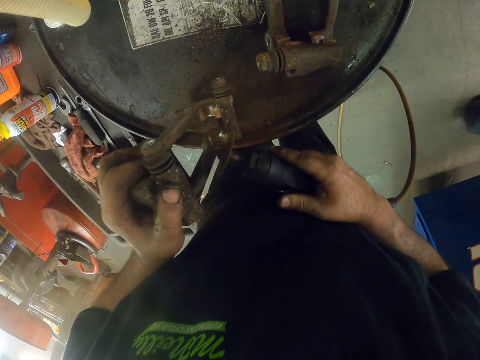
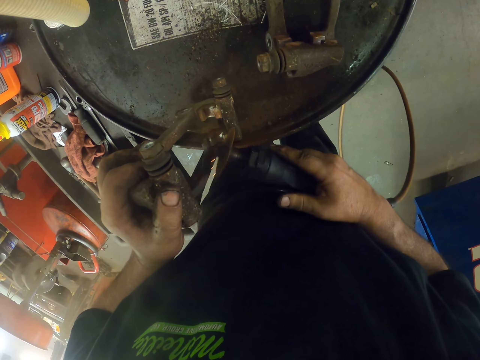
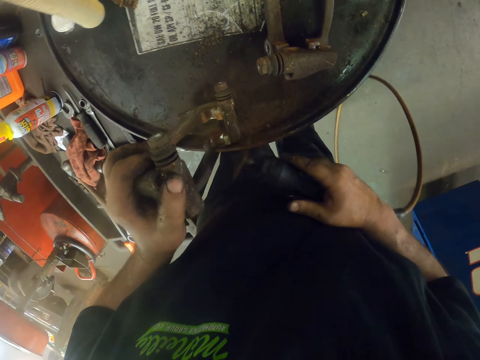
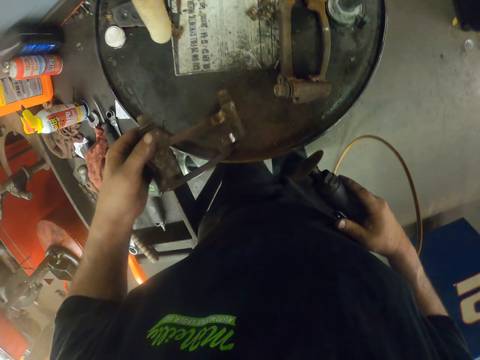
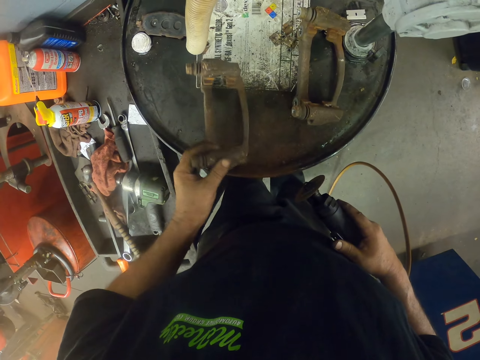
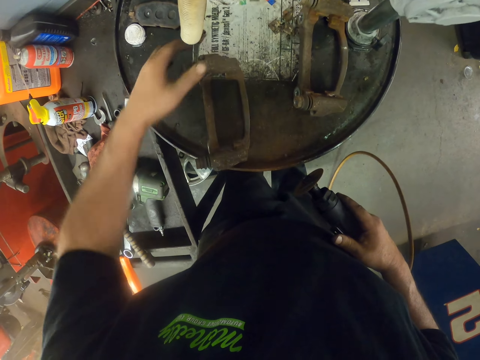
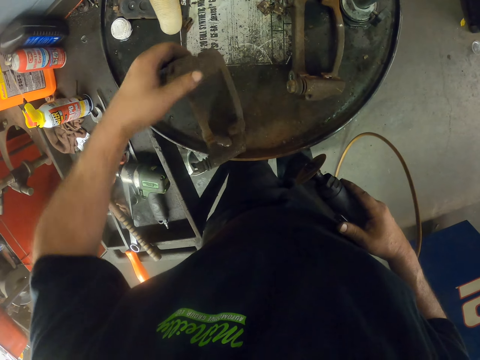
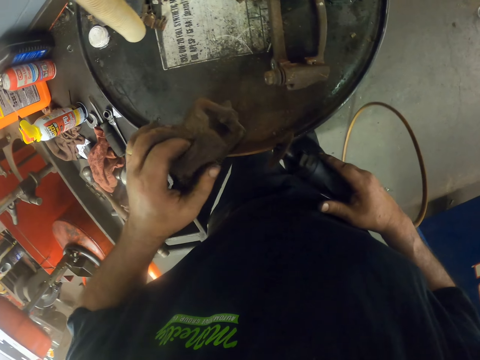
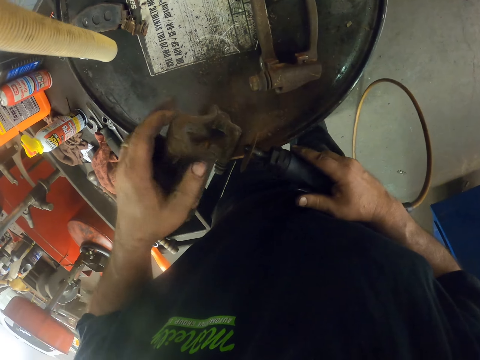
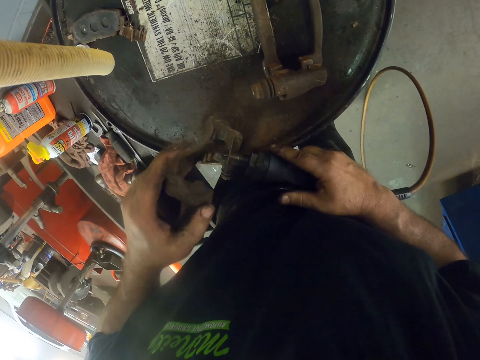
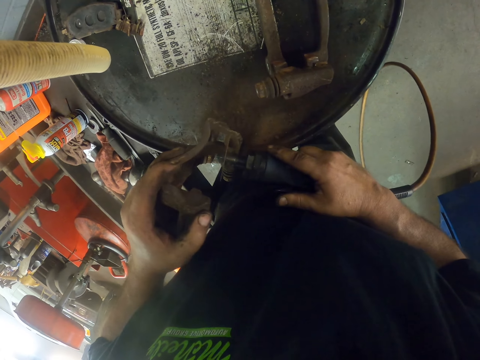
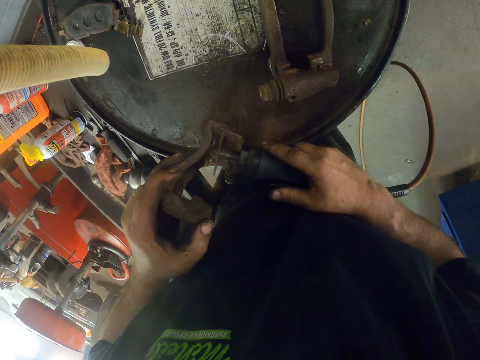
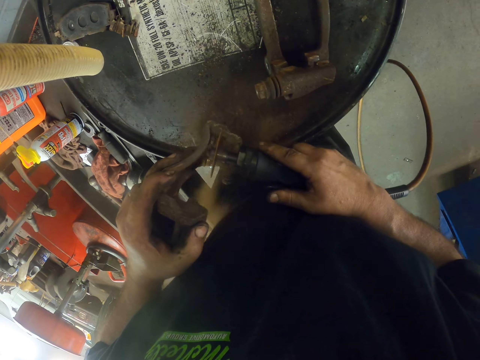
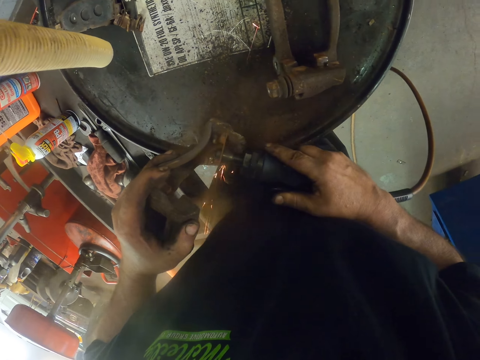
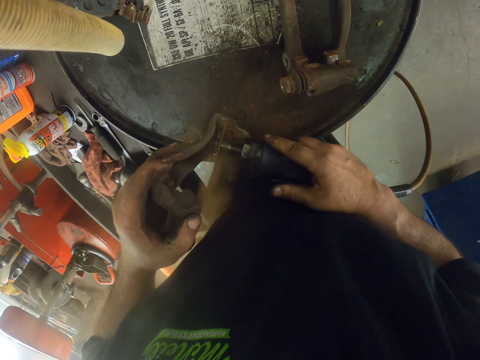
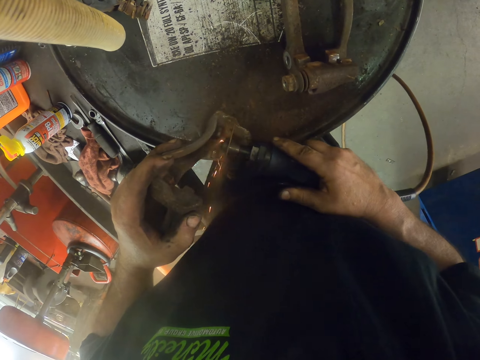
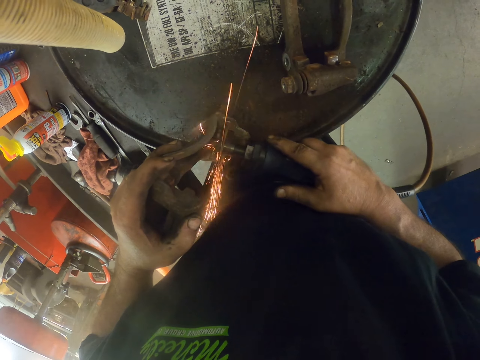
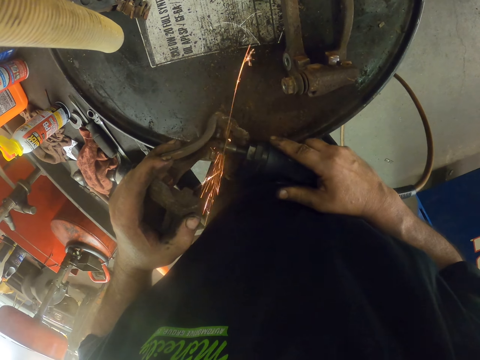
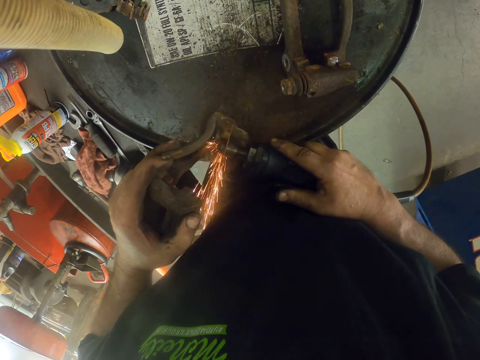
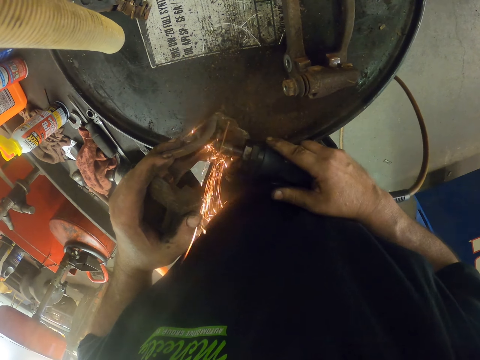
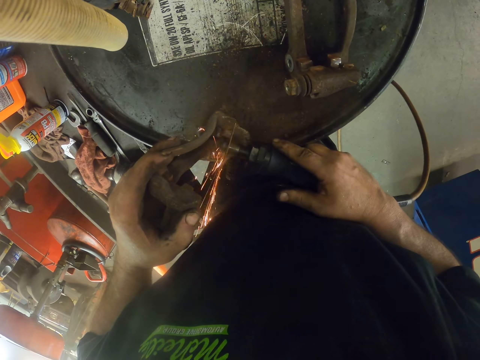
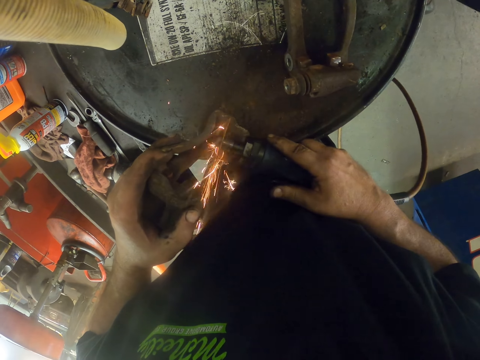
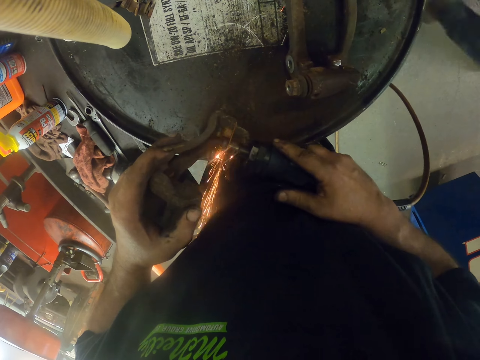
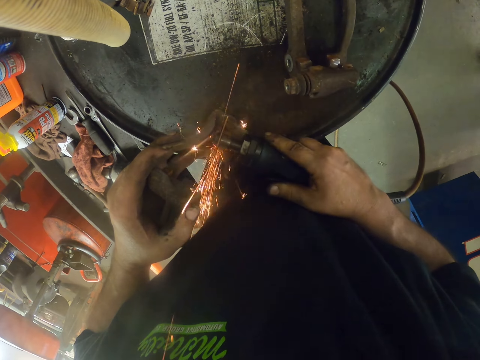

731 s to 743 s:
The camera wearer changes the position of the metal. They hold a grinder and hold steel. They weld the metal with an air cut-off tool. They grind the steel.

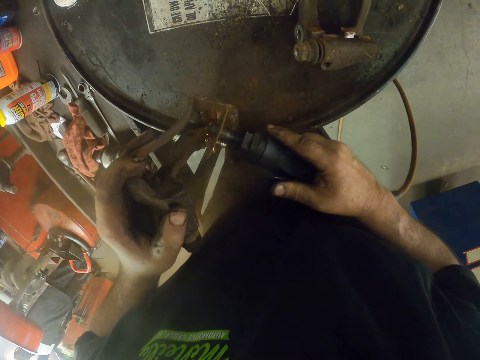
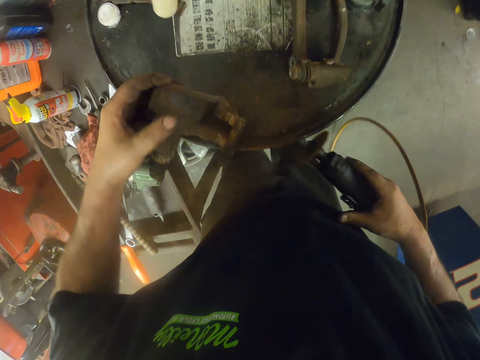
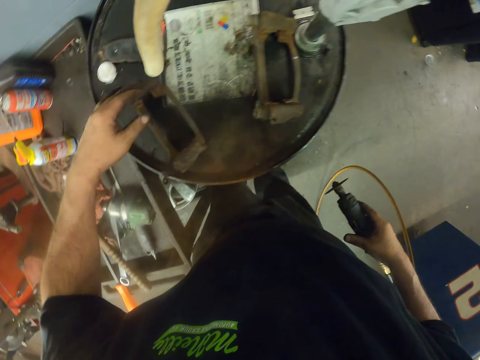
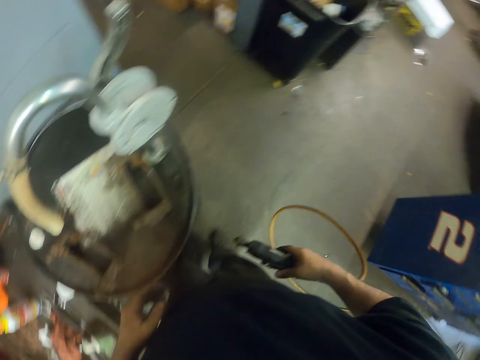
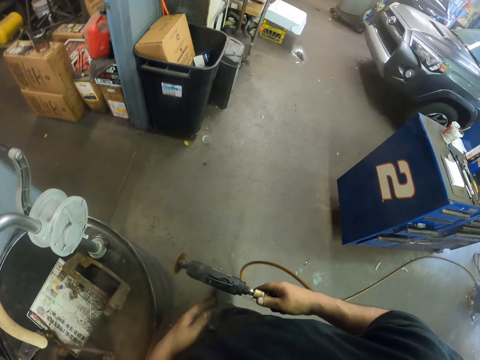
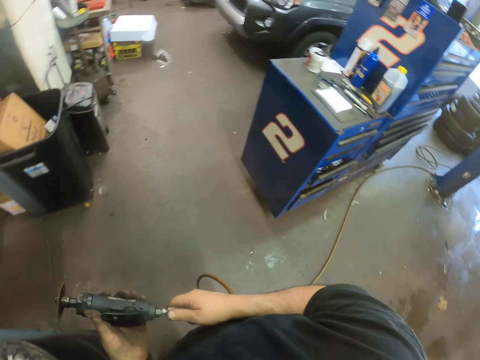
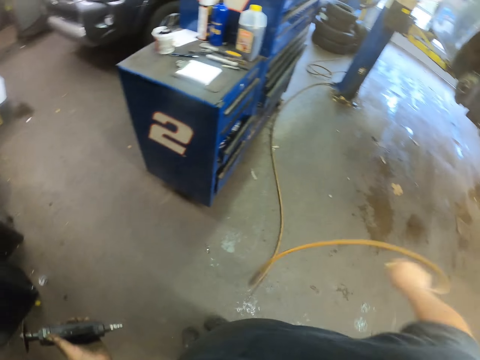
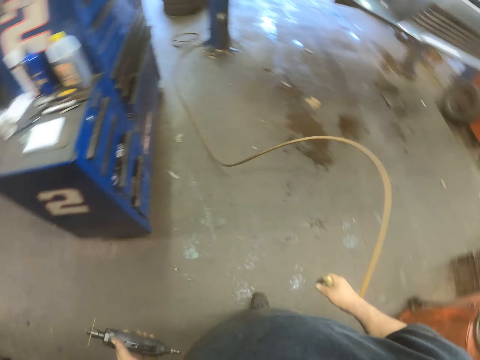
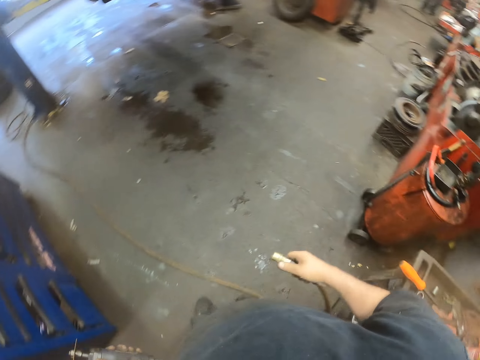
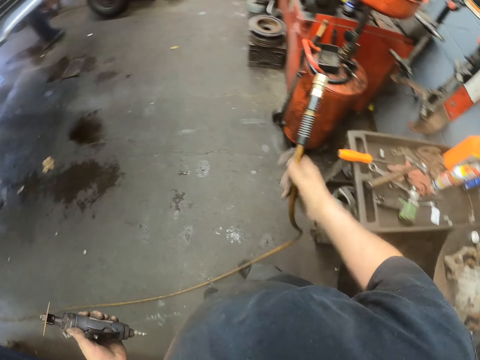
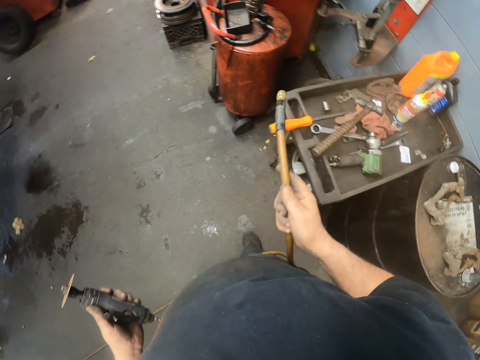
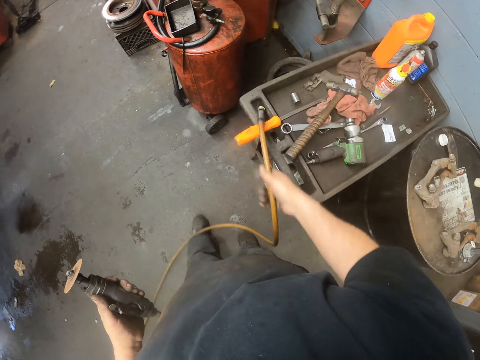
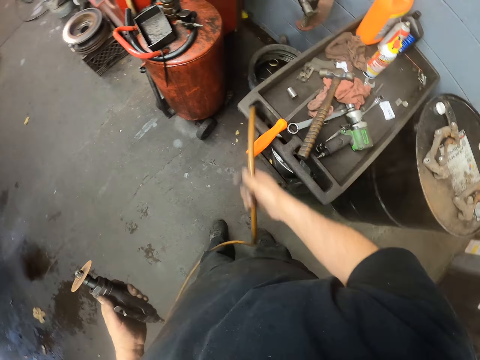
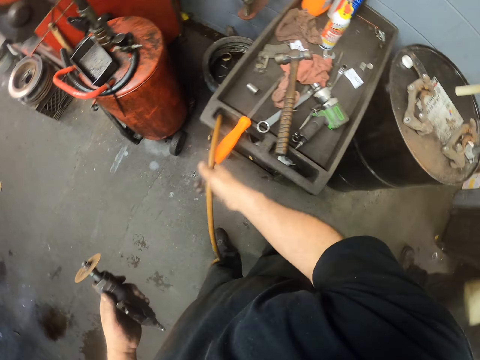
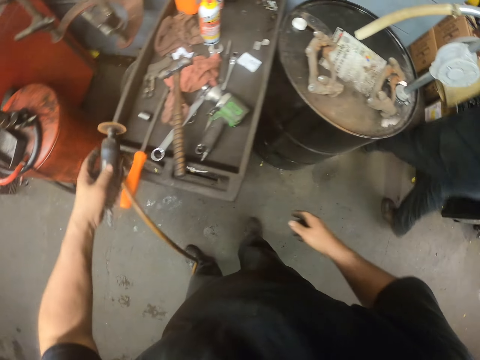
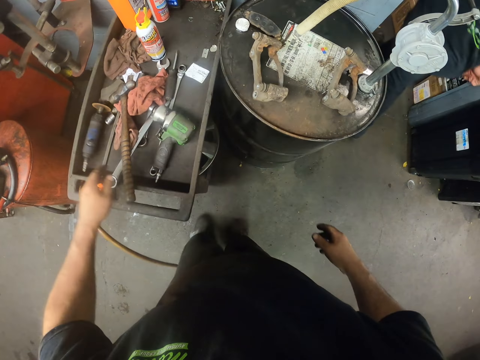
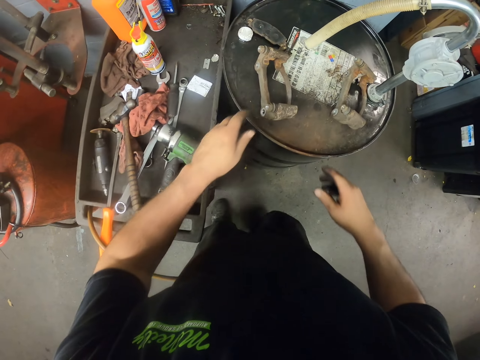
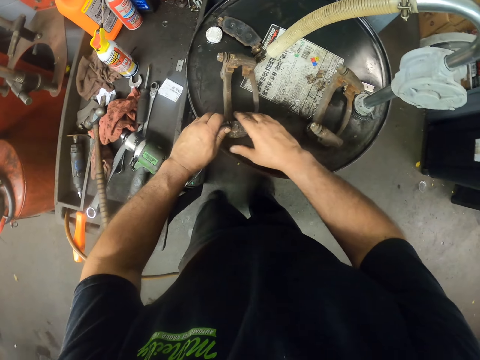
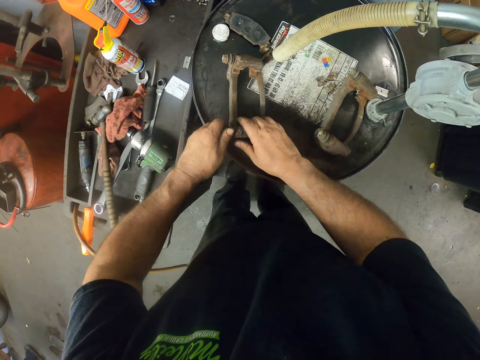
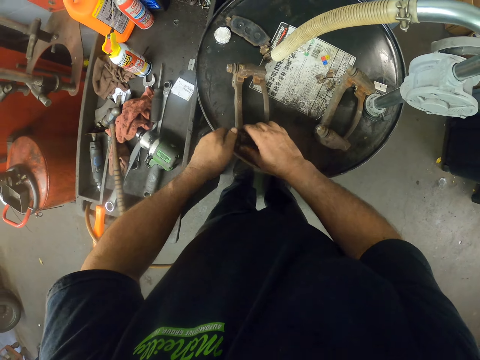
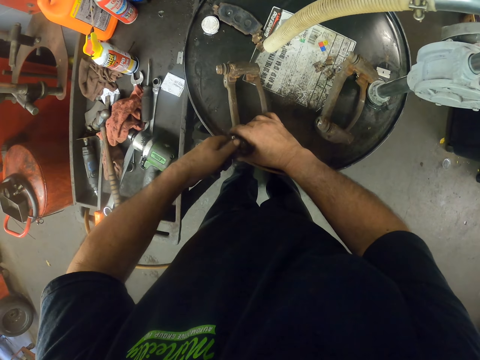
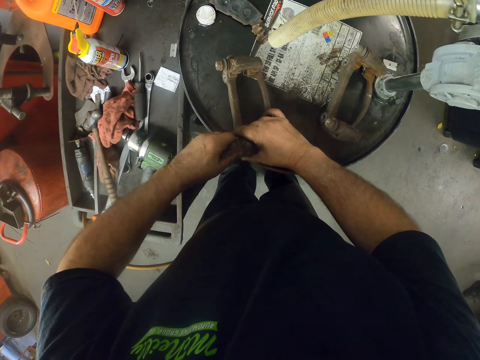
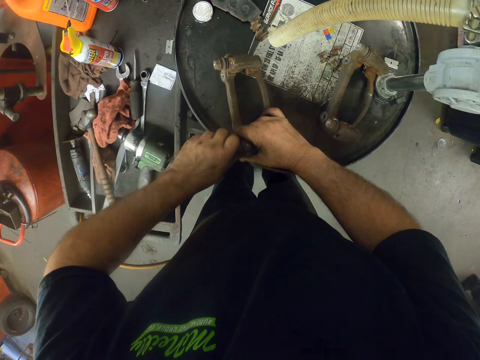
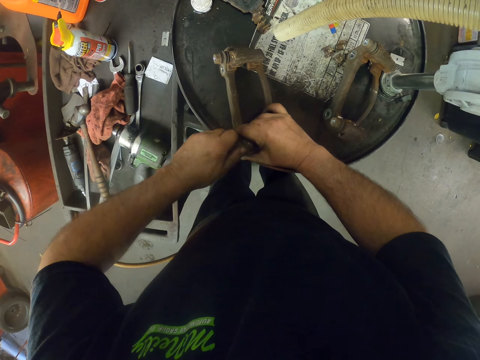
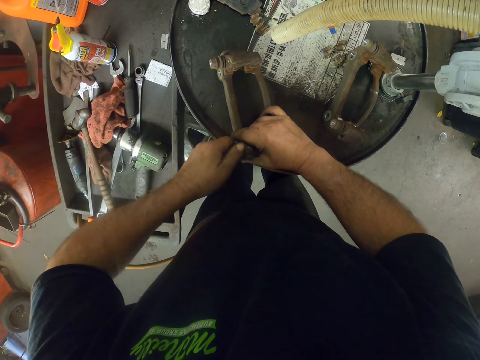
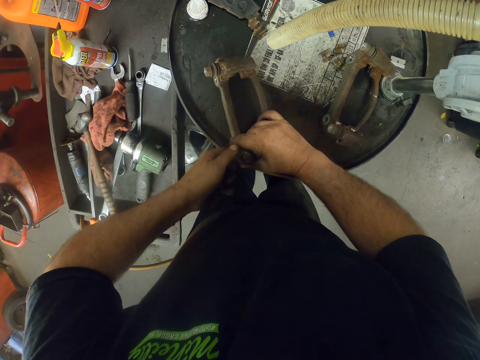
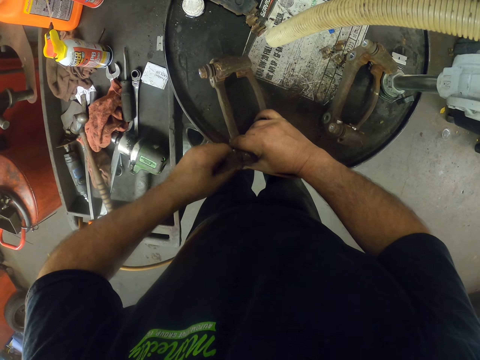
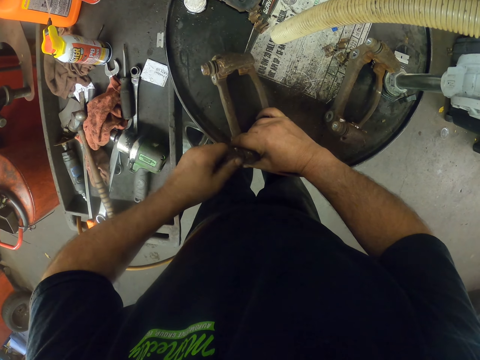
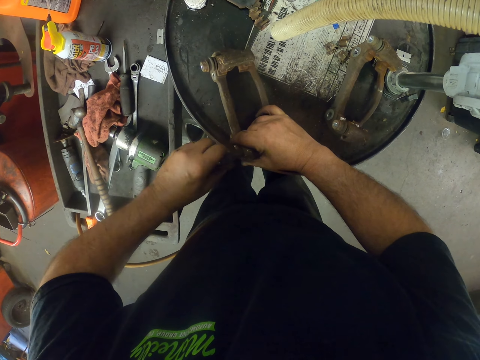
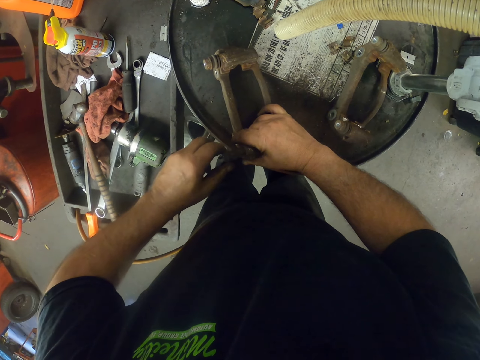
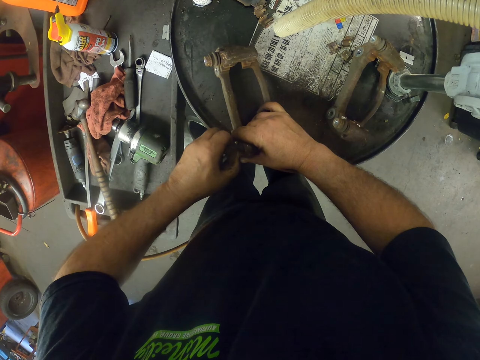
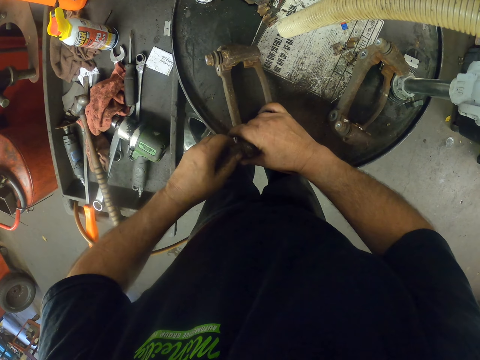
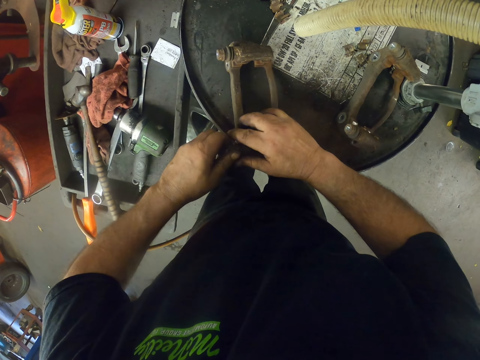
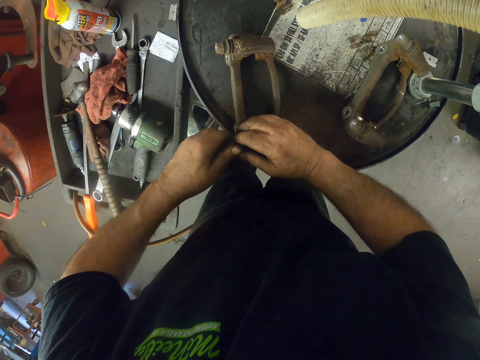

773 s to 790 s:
The camera wearer puts the metal on the drum. They hold a grinder. They unplug a cable from the air cut-off tool. They hang the cable on the tray. They put the air cut-off tool on the tray. They adjust bolts on metals on the tray. They hold the steel.
